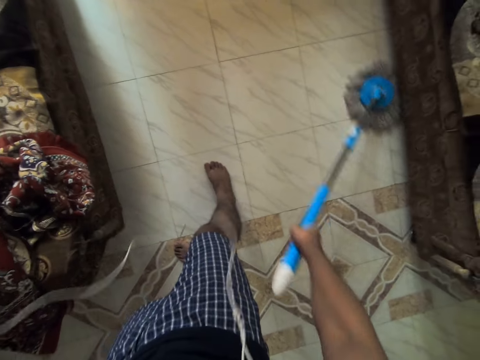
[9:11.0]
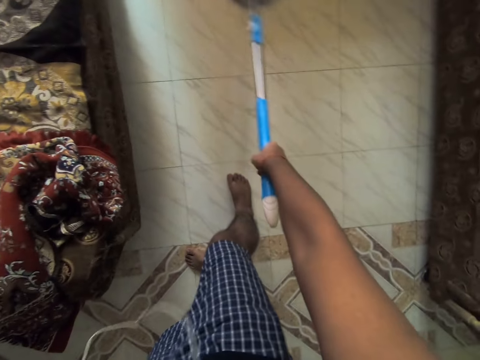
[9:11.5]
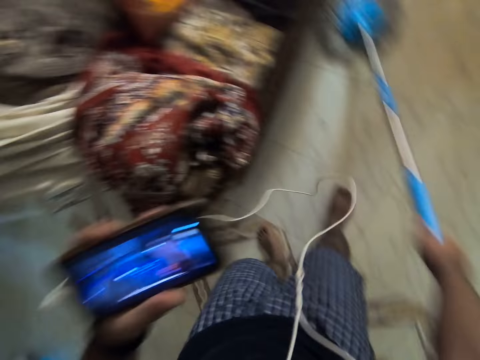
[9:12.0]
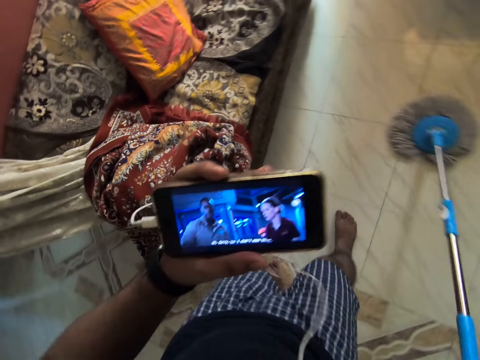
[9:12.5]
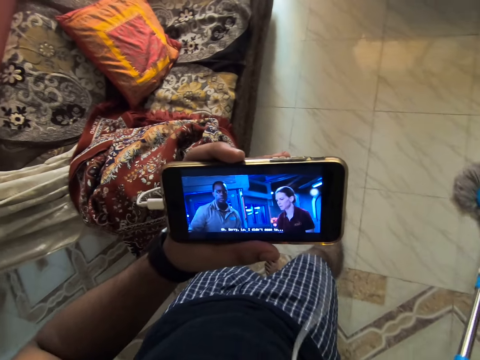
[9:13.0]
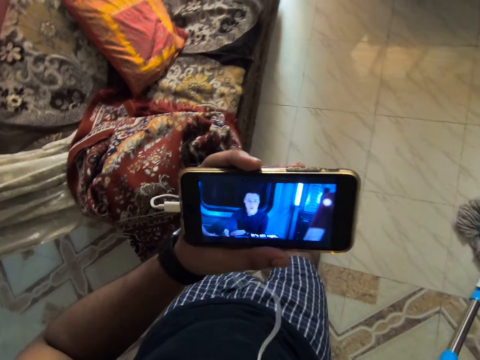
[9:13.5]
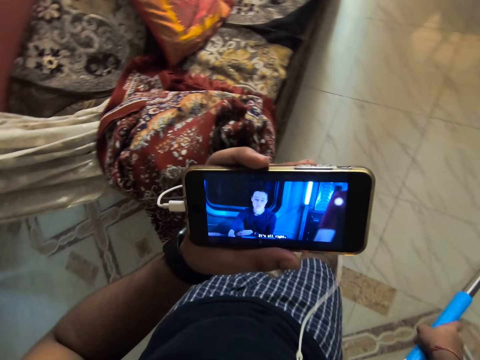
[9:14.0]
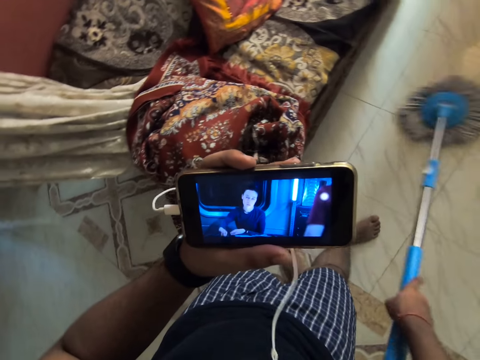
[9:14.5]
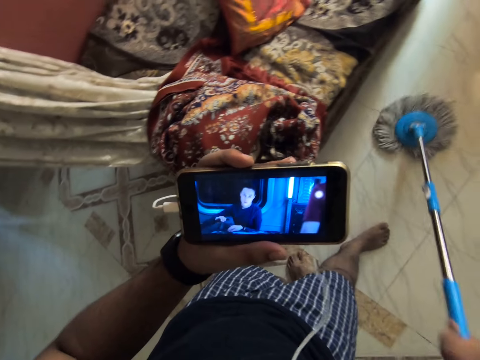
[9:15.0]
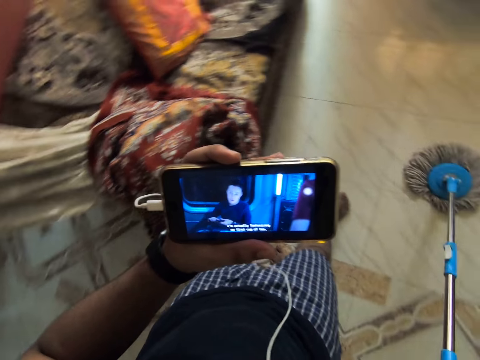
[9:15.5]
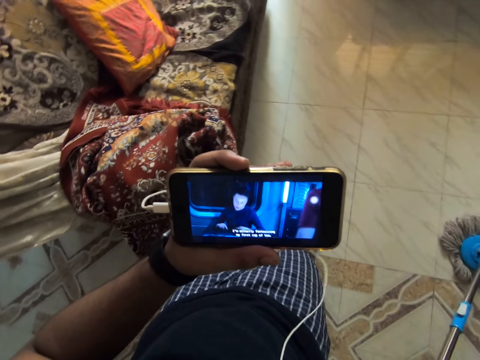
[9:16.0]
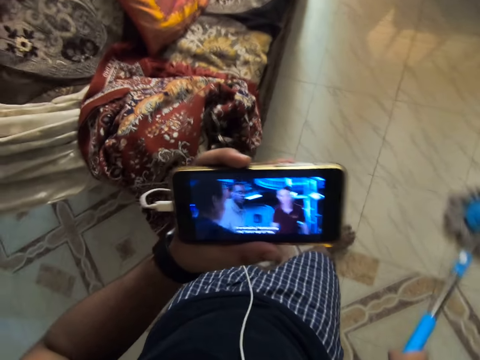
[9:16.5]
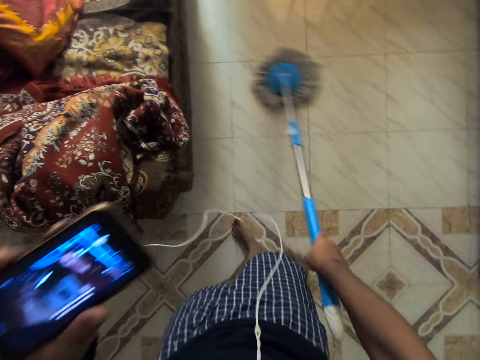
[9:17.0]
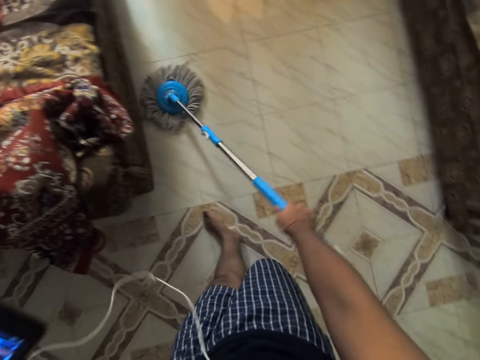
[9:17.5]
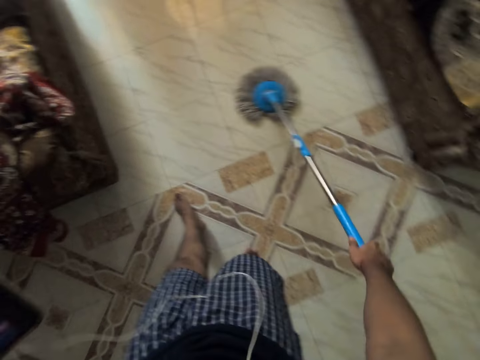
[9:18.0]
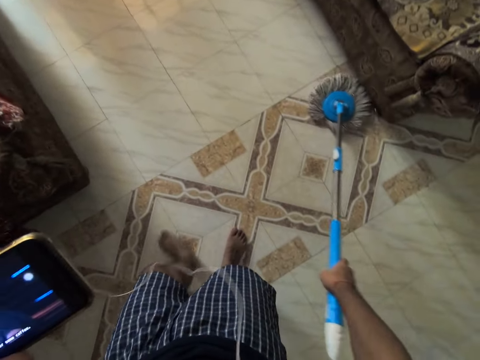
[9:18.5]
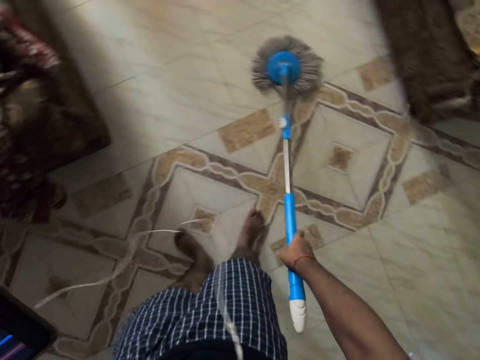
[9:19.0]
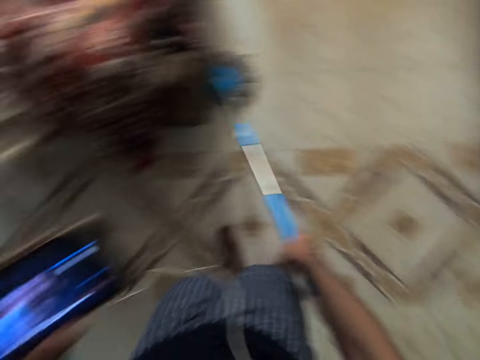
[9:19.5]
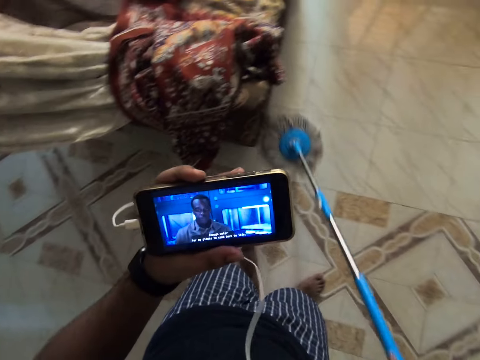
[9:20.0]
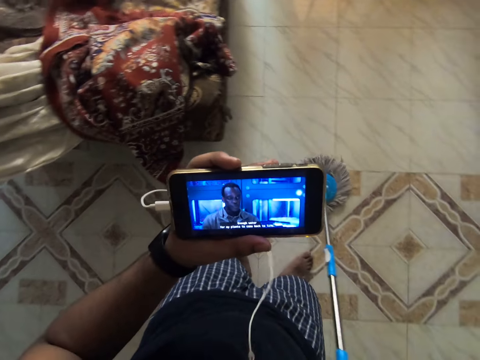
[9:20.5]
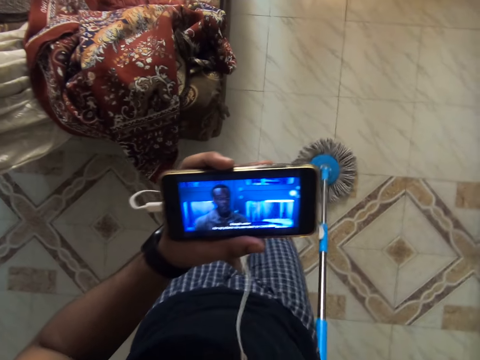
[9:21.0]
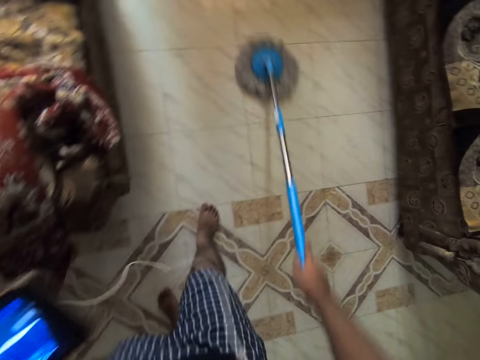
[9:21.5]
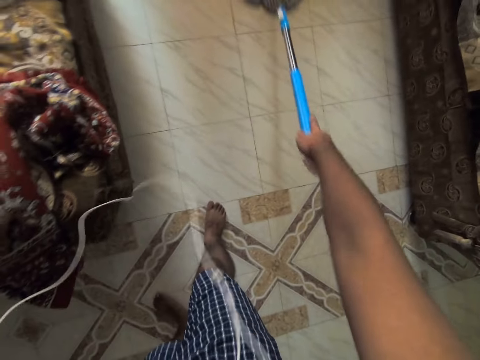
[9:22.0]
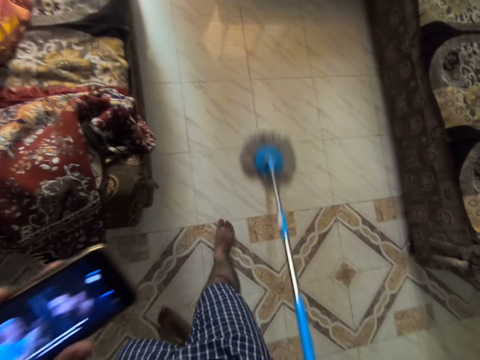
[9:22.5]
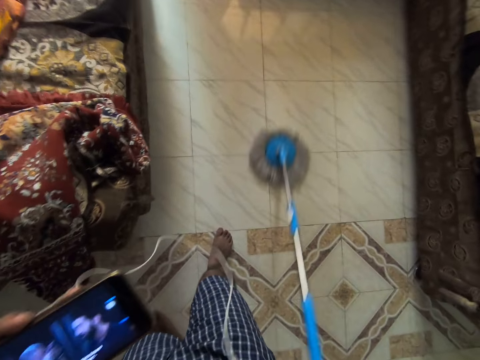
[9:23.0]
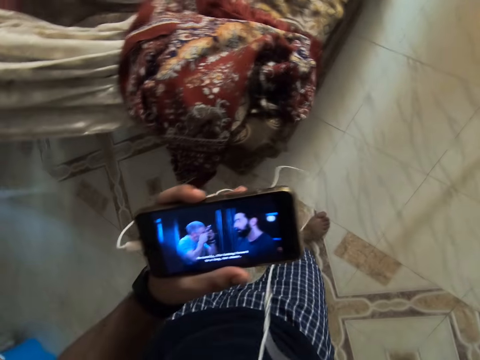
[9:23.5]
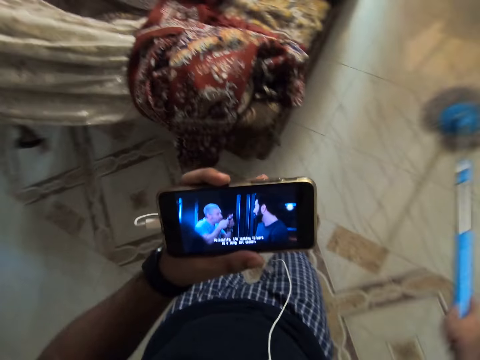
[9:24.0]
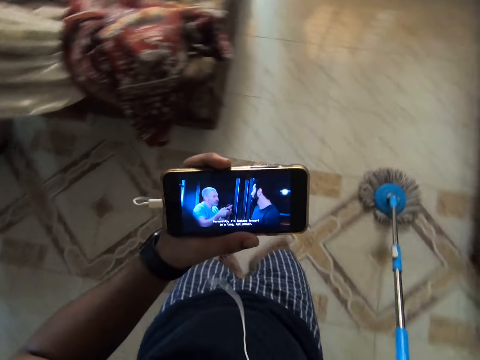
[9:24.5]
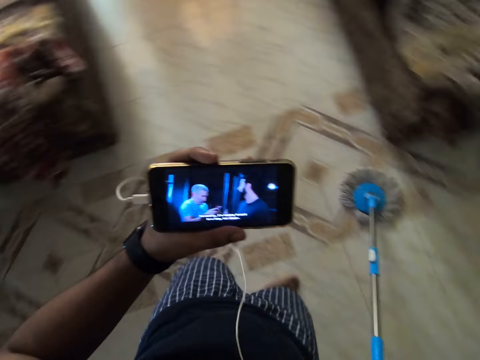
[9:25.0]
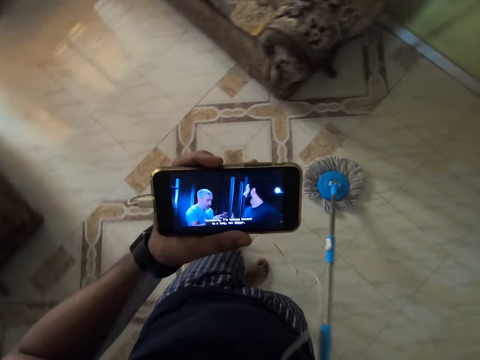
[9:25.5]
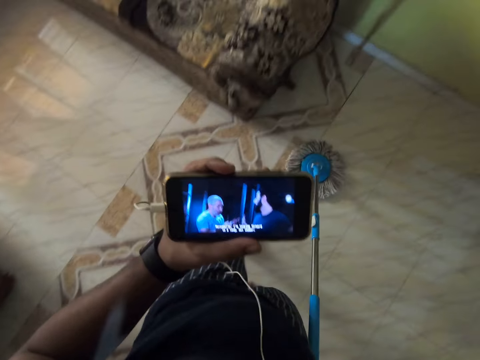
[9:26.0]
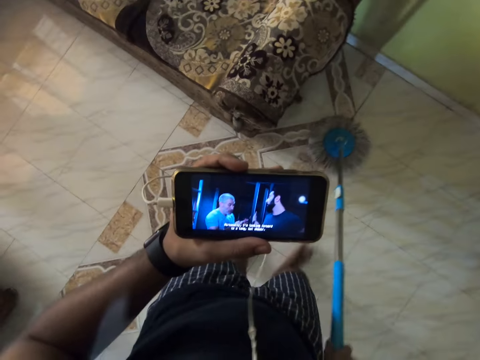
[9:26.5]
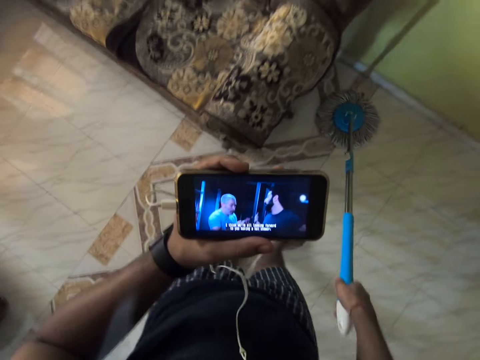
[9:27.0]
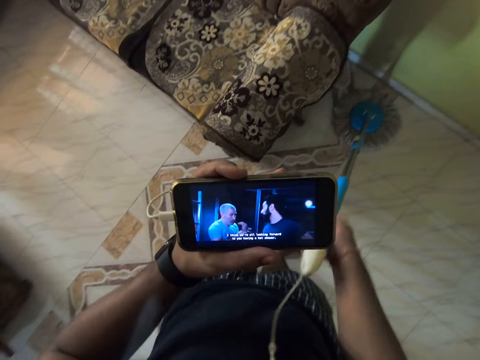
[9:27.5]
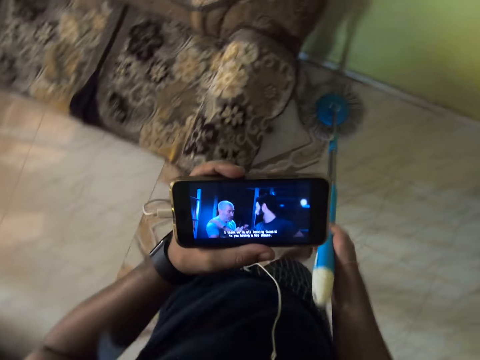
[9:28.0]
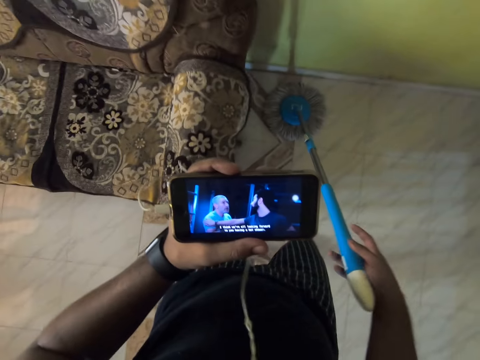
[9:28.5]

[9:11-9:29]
The camera wearer looks at his phone. They clean the floor with a mop. They watch the phone. They clean the floor with the mop. They watch the phone.

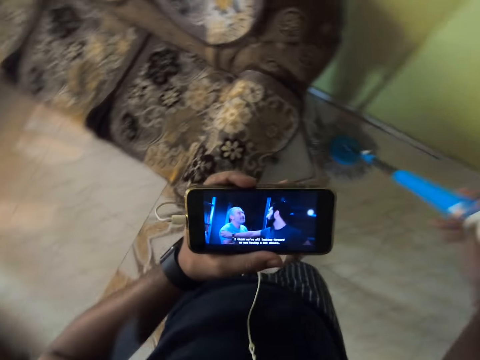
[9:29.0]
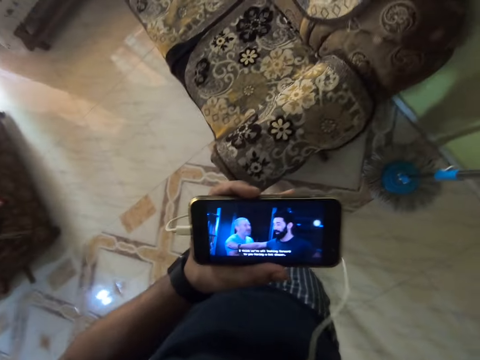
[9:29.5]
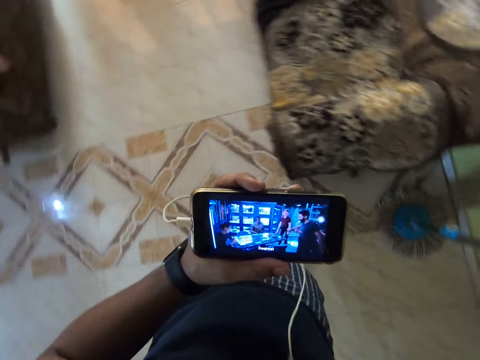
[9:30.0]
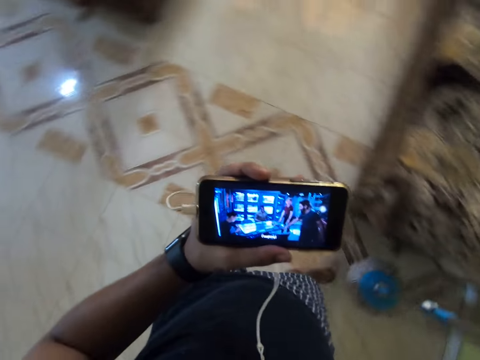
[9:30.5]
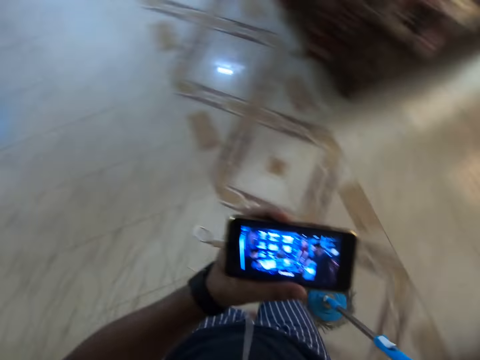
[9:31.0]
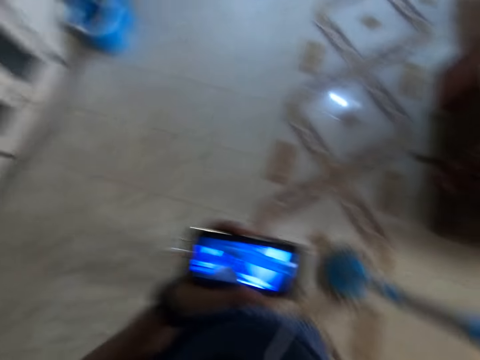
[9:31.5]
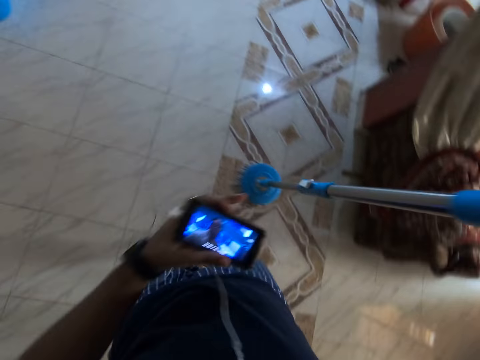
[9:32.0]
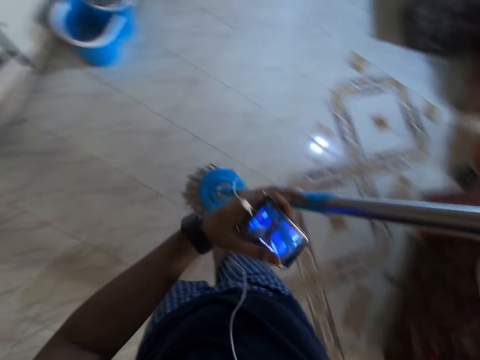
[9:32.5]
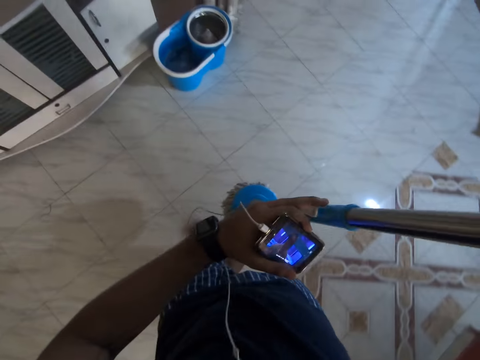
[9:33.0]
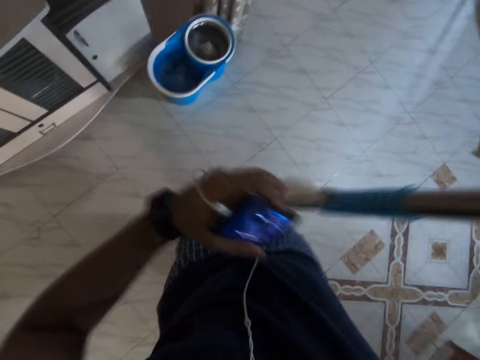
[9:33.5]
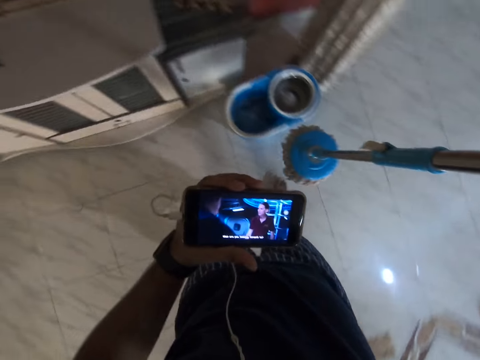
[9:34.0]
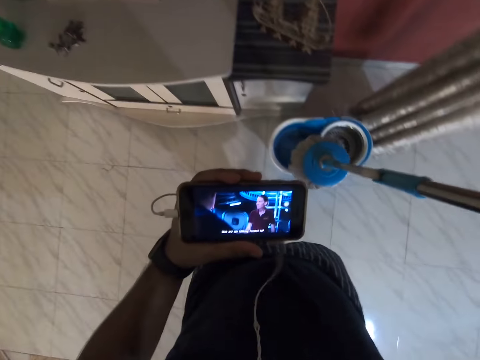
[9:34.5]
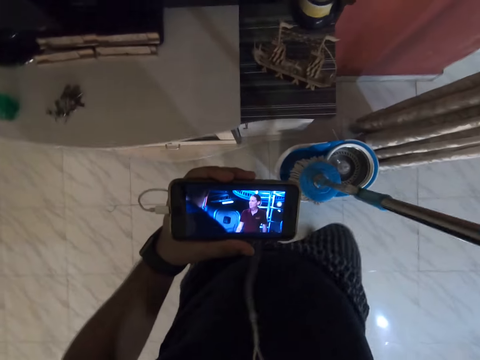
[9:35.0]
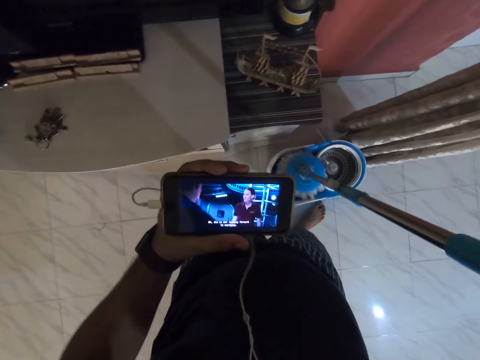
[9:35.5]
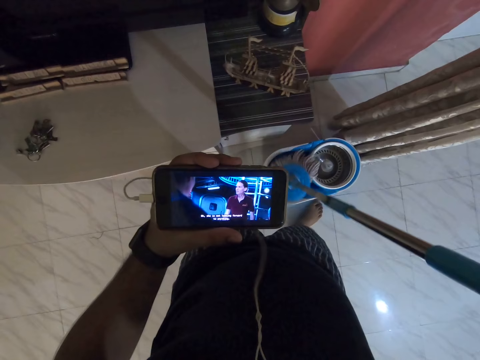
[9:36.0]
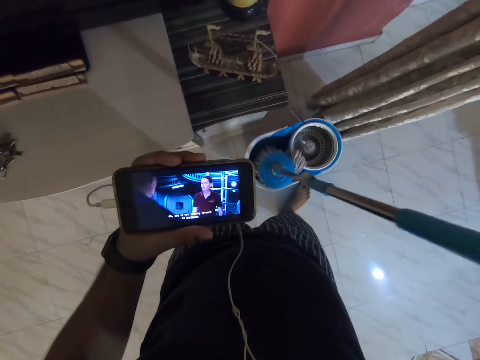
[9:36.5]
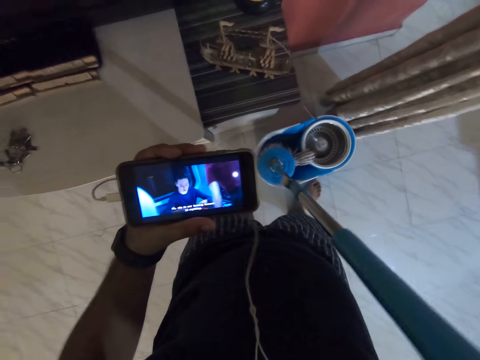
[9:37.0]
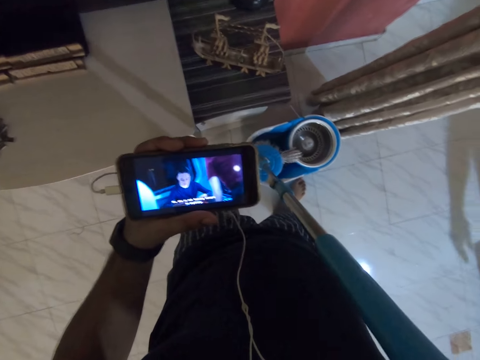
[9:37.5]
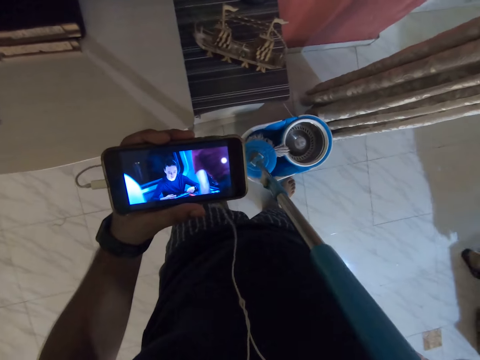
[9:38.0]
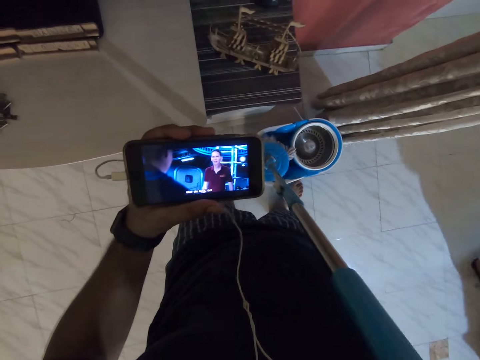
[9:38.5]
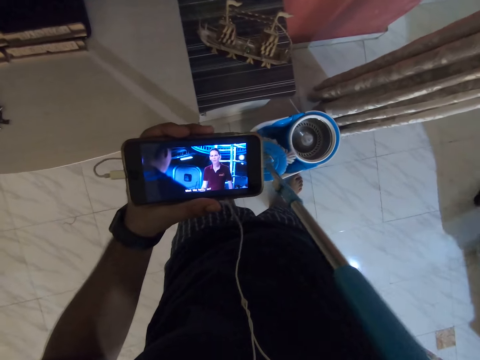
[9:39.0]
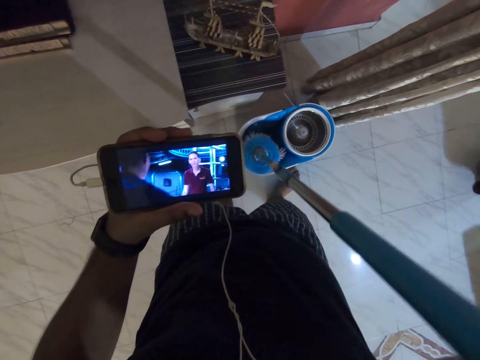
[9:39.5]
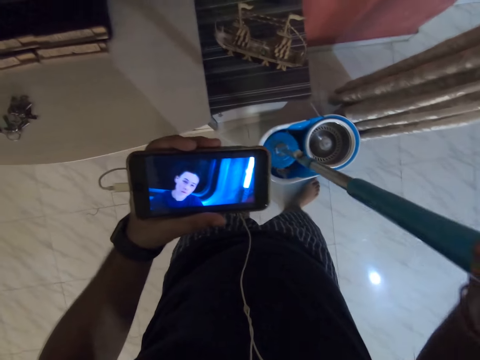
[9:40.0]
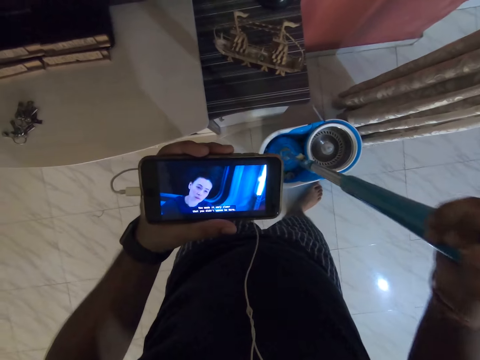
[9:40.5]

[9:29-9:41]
The camera wearer cleans the floor with a mop. They walk in the room. They lift the mop with the right hand, adjust the mop with the left hand. They watch the phone. They dip the mop in the water. They place the mop on the bucket. They dip the mop in the bucket.
